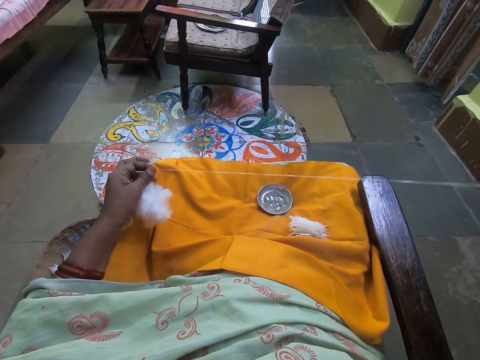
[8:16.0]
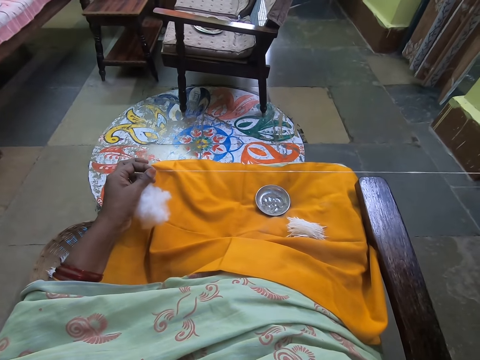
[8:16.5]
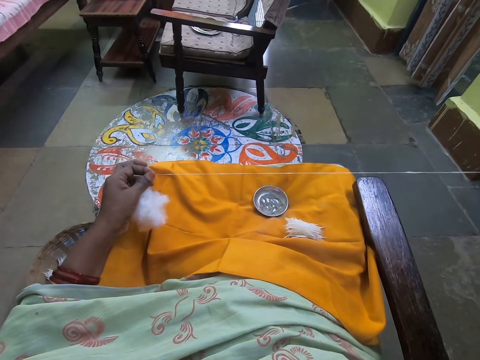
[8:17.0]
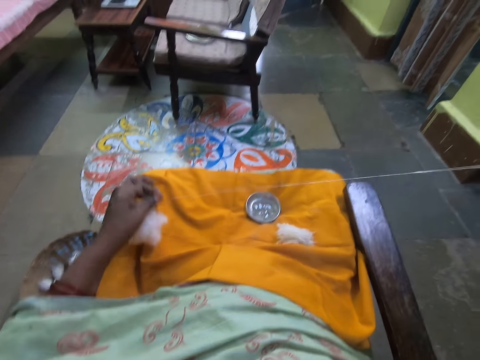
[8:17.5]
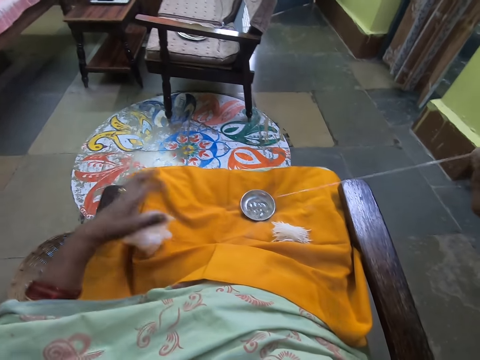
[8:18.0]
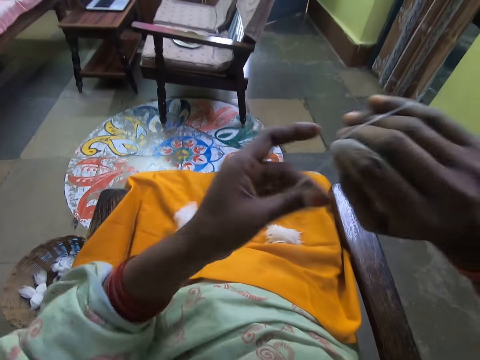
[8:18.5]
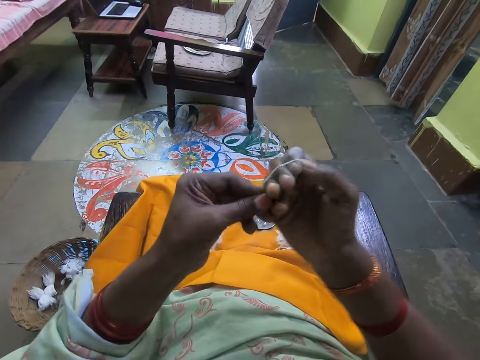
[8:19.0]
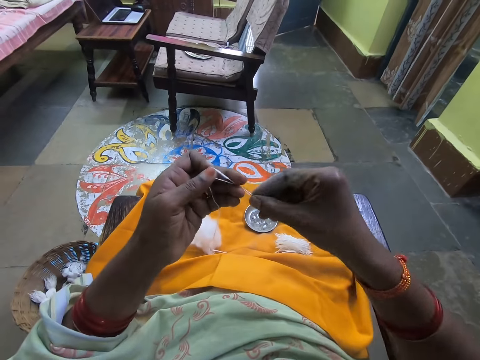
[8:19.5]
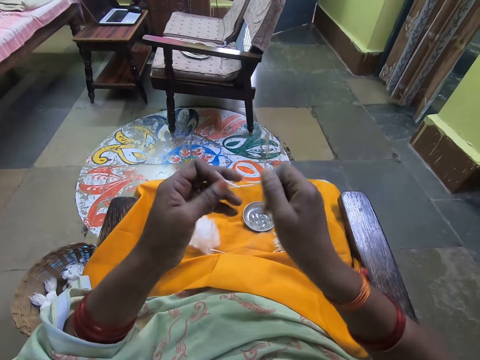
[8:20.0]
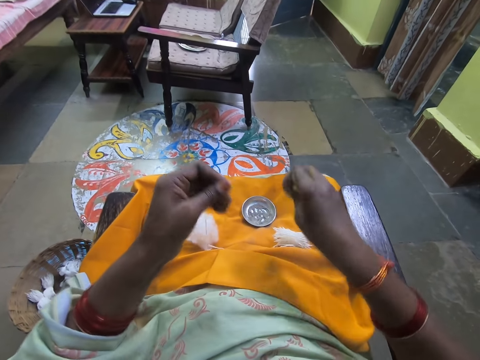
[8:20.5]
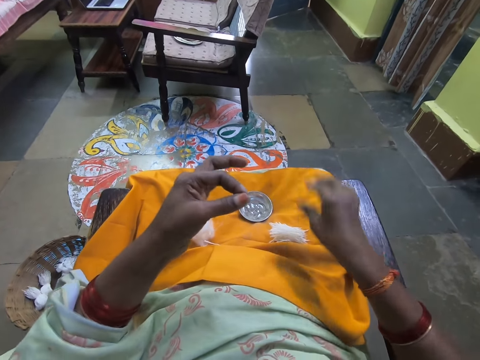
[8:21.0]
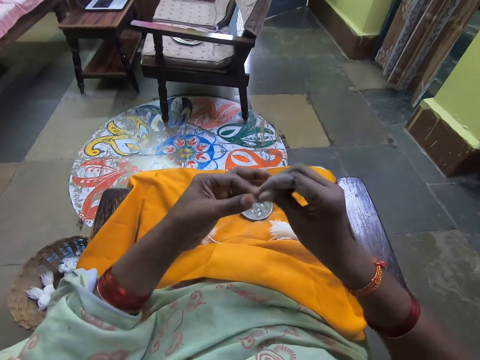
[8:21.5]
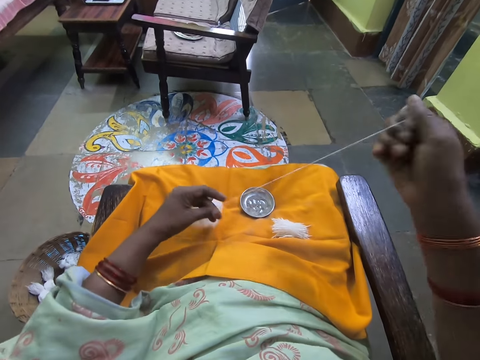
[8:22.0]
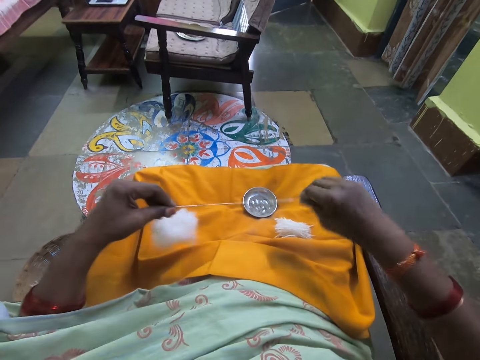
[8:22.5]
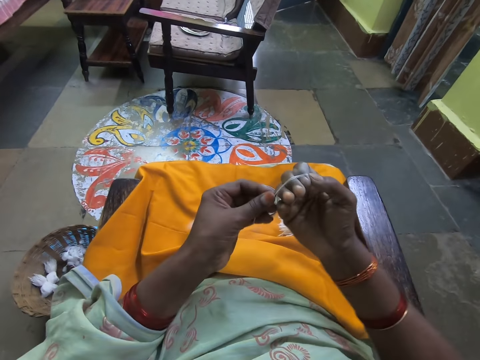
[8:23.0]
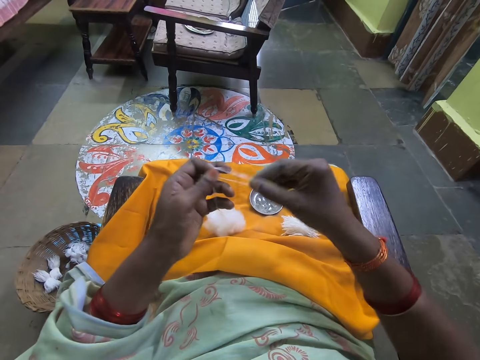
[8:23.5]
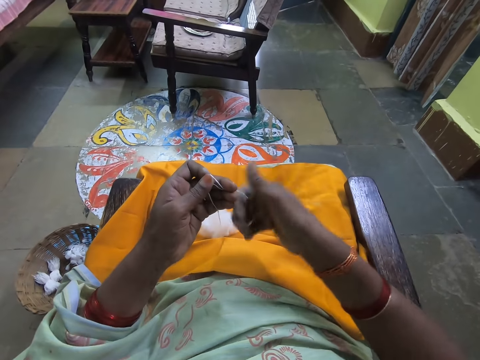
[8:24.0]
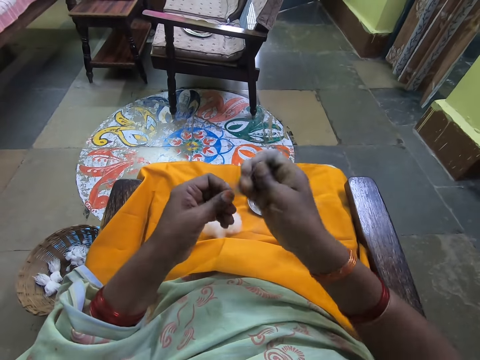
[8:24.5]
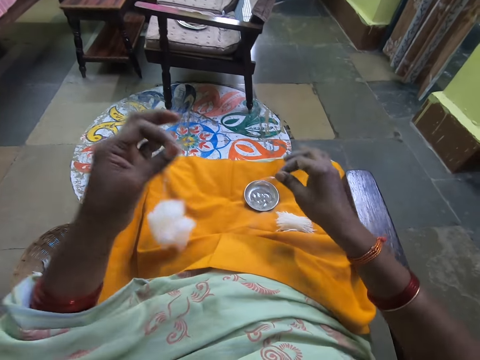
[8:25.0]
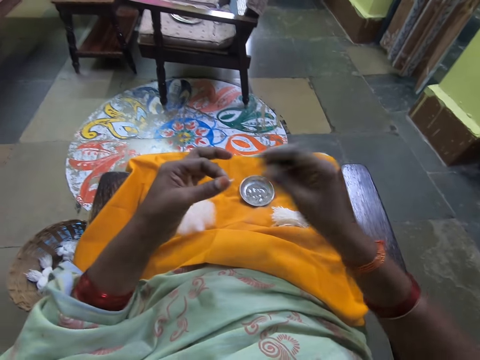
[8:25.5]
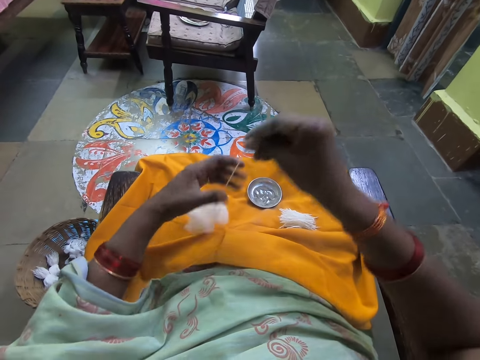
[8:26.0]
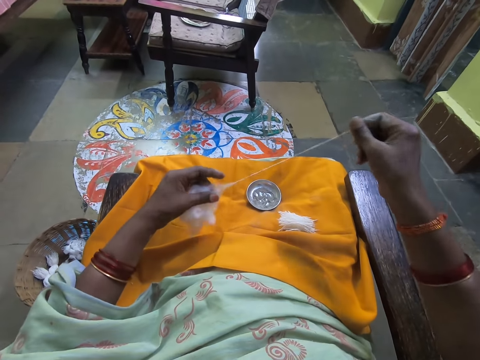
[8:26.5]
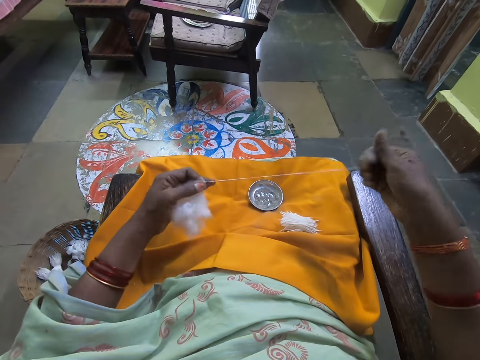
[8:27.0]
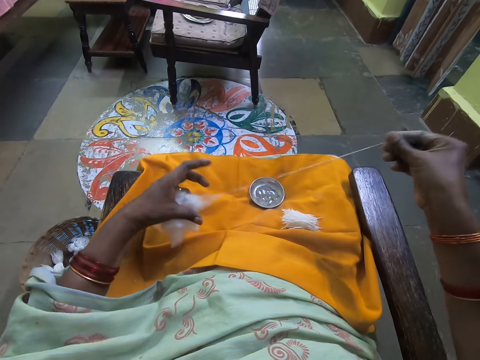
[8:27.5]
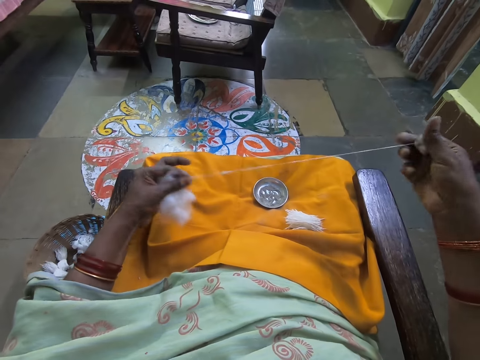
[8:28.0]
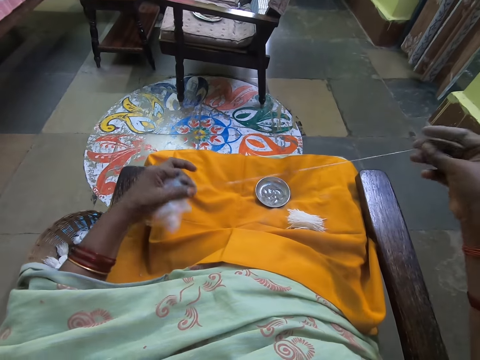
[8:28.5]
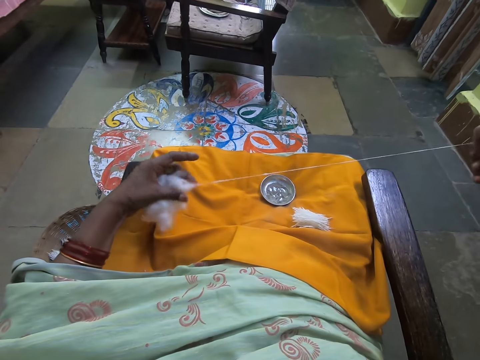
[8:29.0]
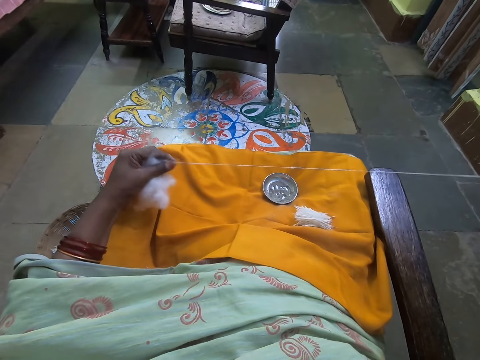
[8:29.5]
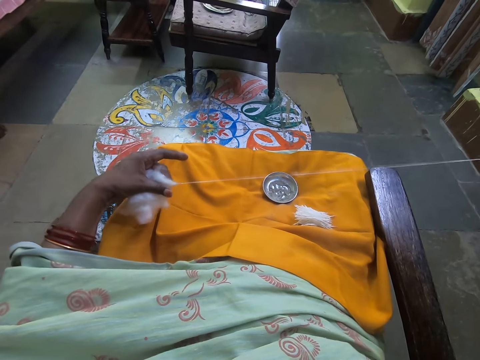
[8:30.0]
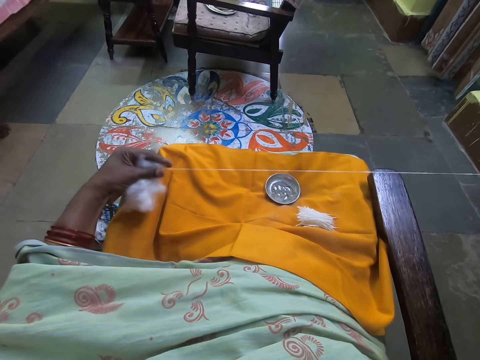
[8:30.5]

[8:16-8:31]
The camera wearer rolls the cotton fiber on her hand. She holds the cotton fiber with her left hand. She cuts the cotton fiber with her hand, puts the cotton fiber on her lap, and pulls the cotton fiber with her hand. She rolls the cotton fiber on her hand. She holds the cotton fiber with her left hand. She cuts the cotton fiber with her hand, puts the cotton fiber on her lap, and pulls the cotton fiber with her hand.

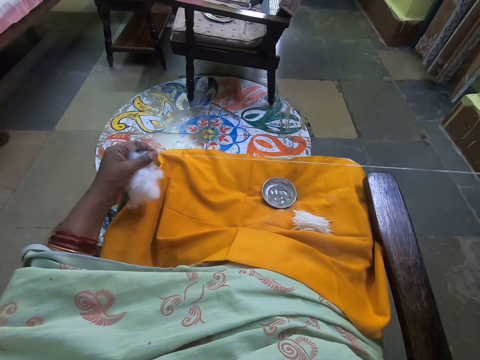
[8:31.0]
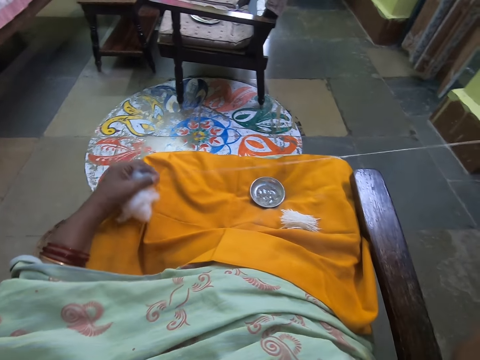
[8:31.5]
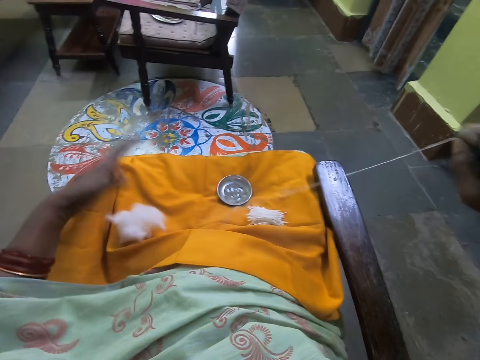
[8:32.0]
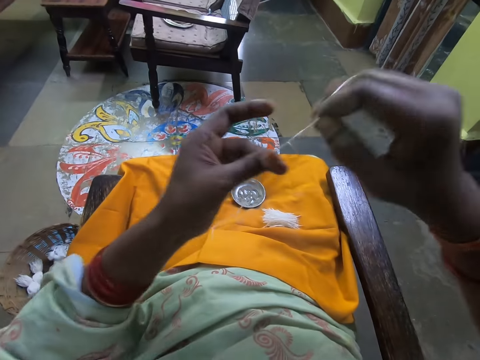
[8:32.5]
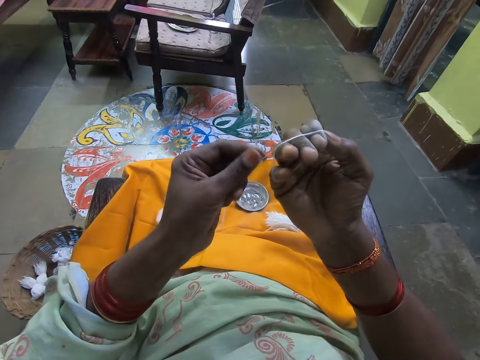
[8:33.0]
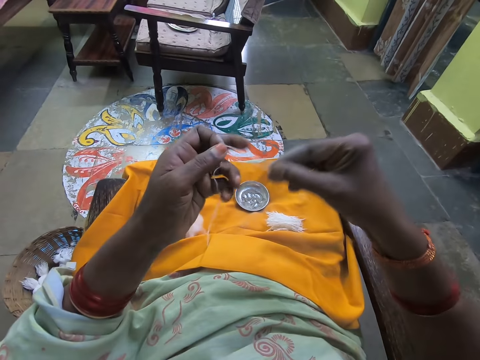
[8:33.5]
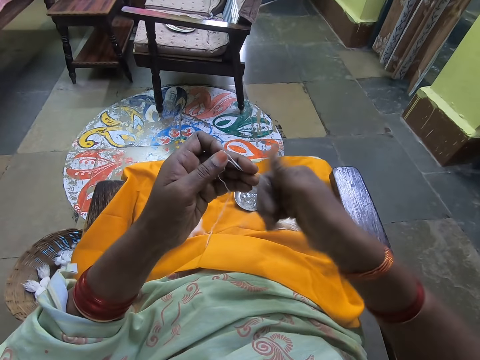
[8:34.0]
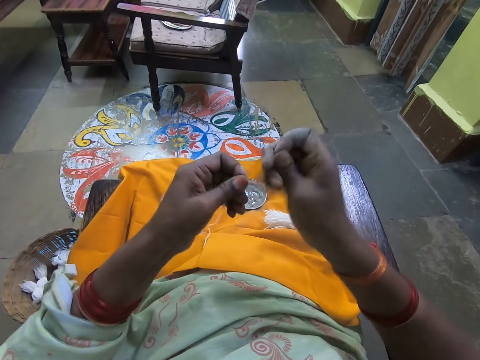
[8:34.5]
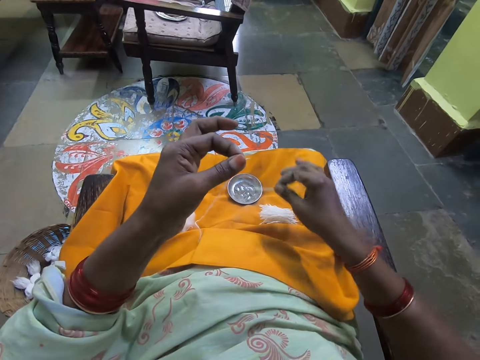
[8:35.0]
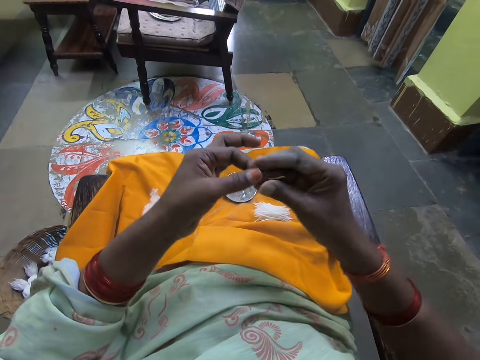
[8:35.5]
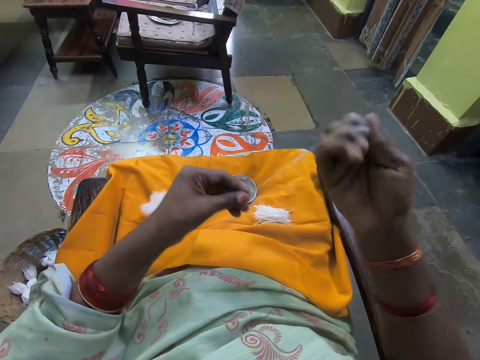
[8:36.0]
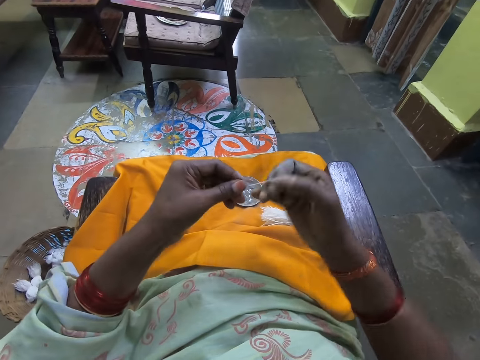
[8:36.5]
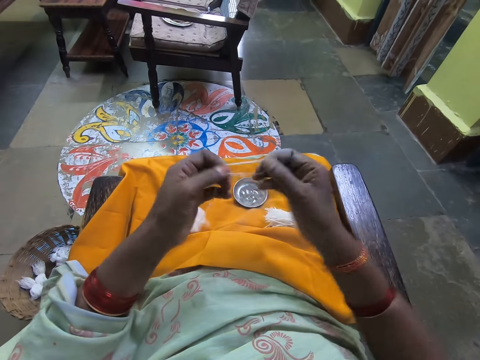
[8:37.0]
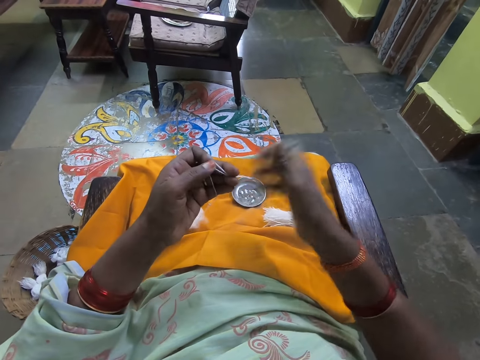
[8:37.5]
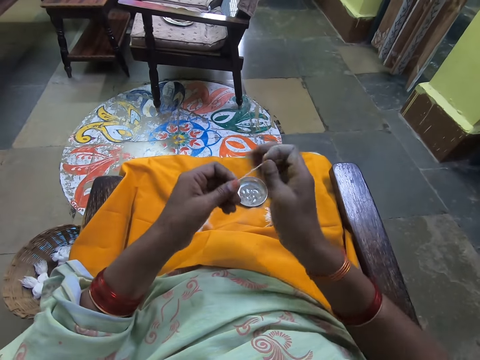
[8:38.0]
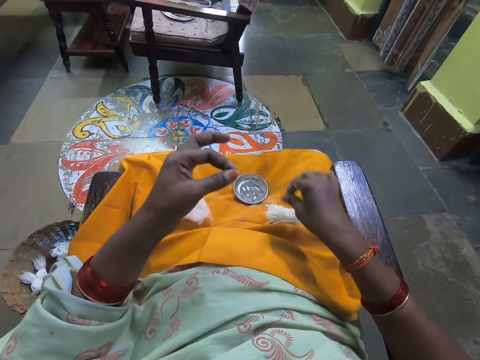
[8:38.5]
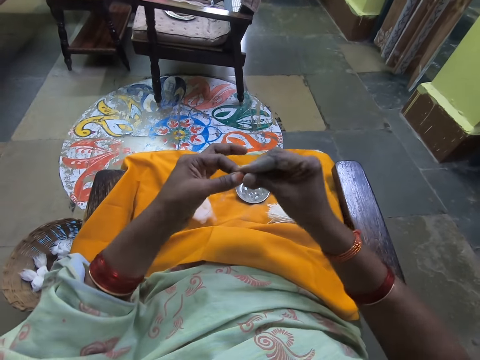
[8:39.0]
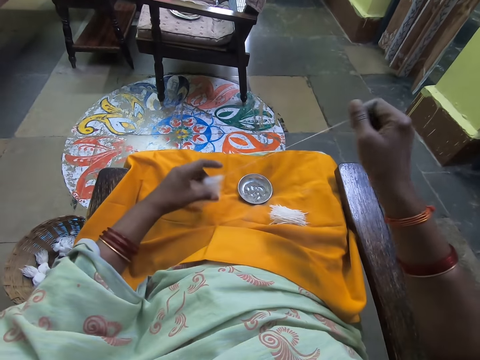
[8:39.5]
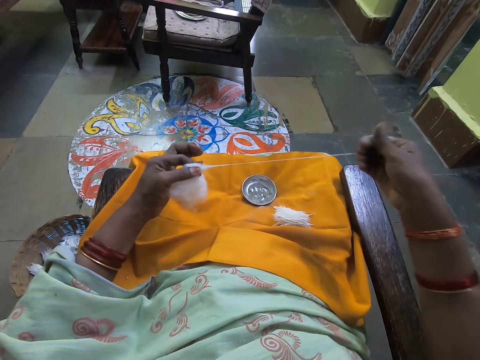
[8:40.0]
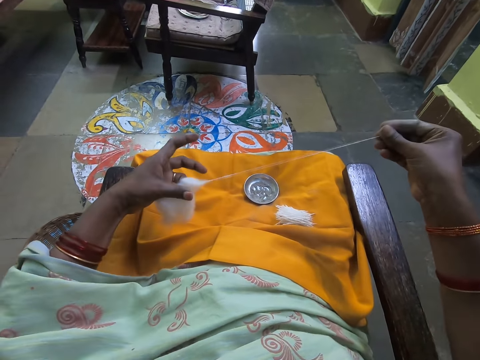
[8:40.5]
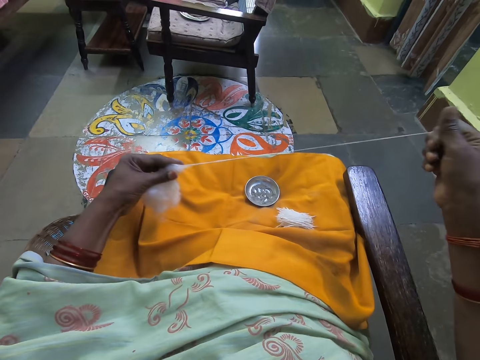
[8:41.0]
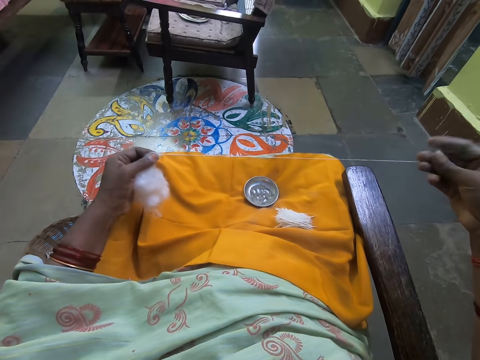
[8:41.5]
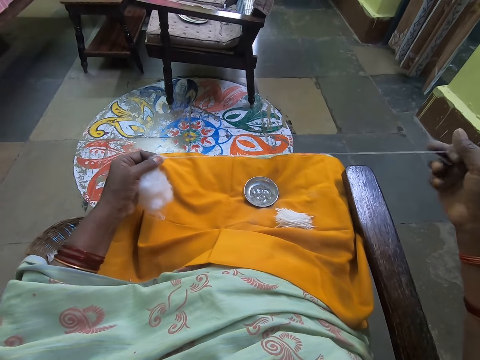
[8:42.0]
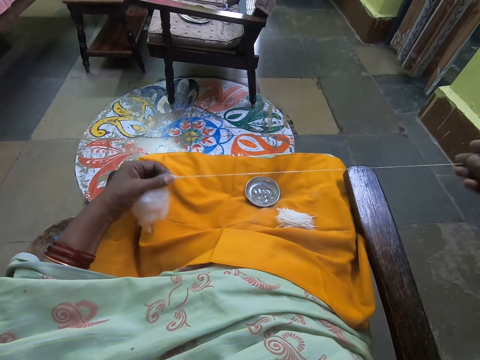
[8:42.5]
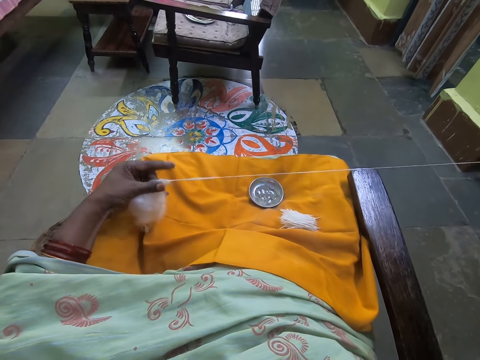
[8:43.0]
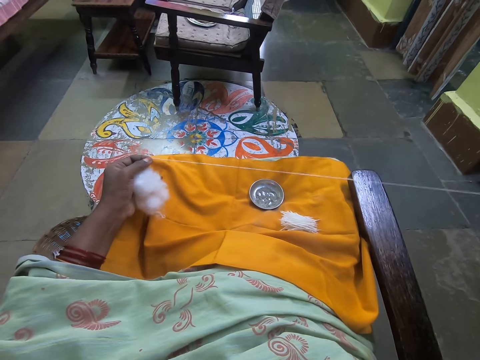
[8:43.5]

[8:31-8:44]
The camera wearer rolls the cotton fiber on her hand. She holds the cotton fiber with her left hand. She cuts the cotton fiber with her hand and puts the cotton fiber on her lap. She rolls the cotton fiber on her hand. She holds the cotton fiber with her left hand. She cuts the cotton fiber with her hand, puts the cotton fiber on her lap, and pulls the cotton fiber with her hand.
